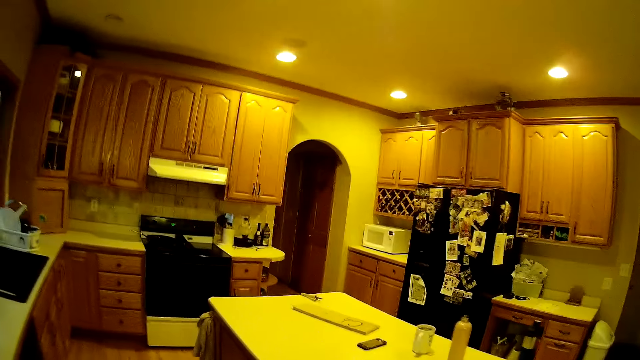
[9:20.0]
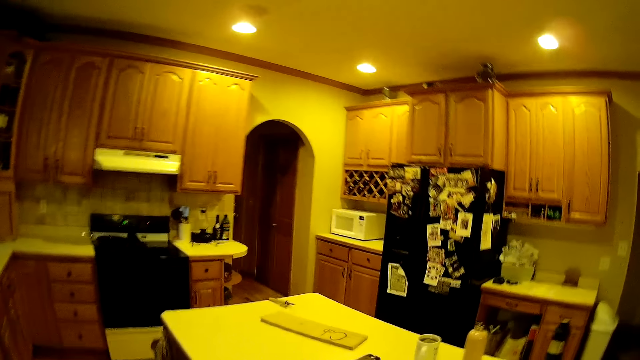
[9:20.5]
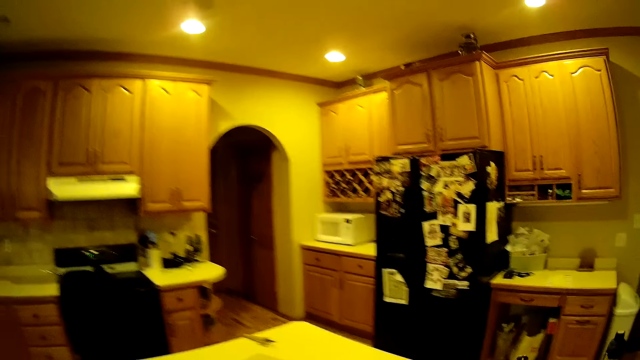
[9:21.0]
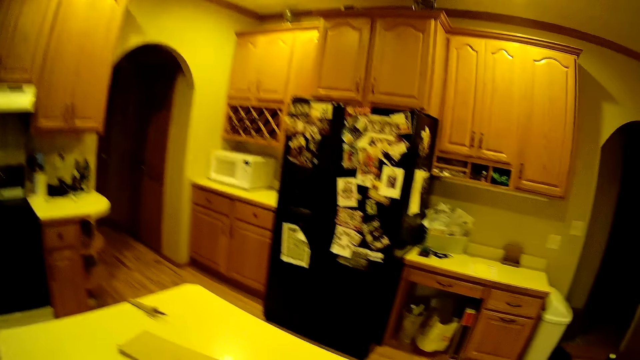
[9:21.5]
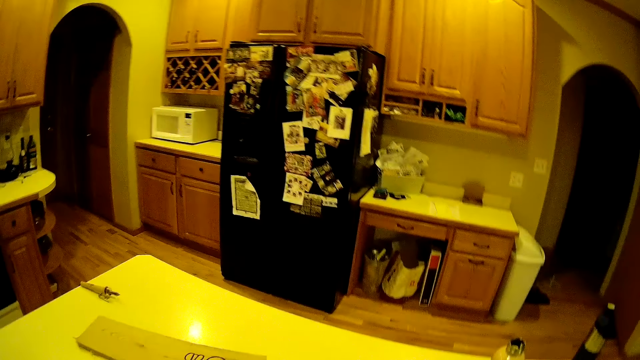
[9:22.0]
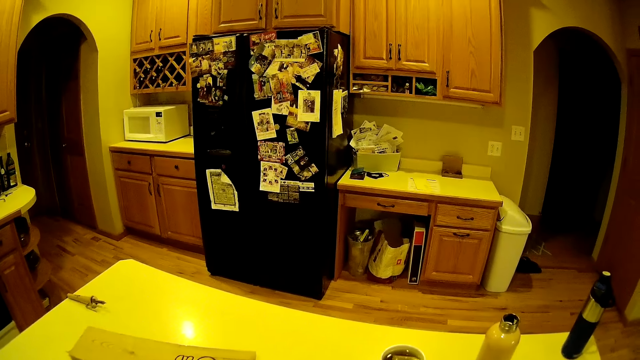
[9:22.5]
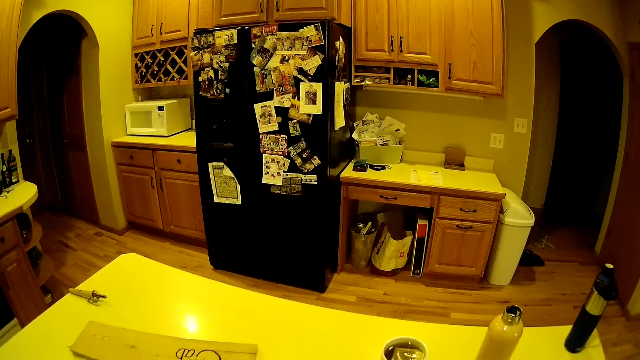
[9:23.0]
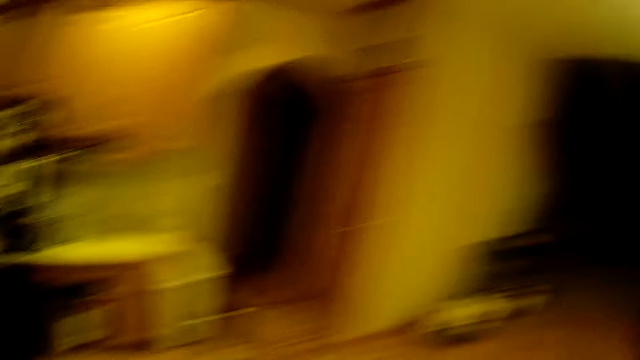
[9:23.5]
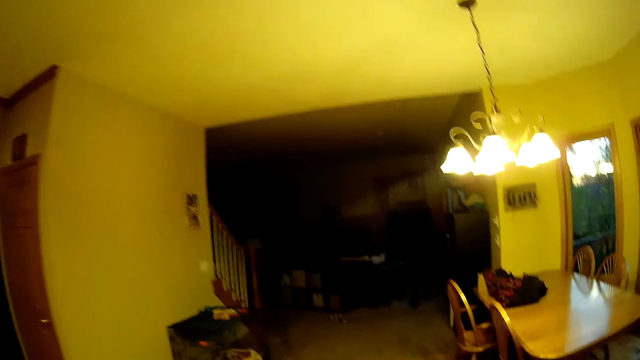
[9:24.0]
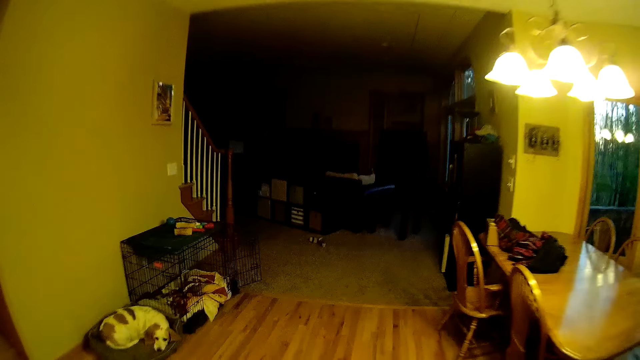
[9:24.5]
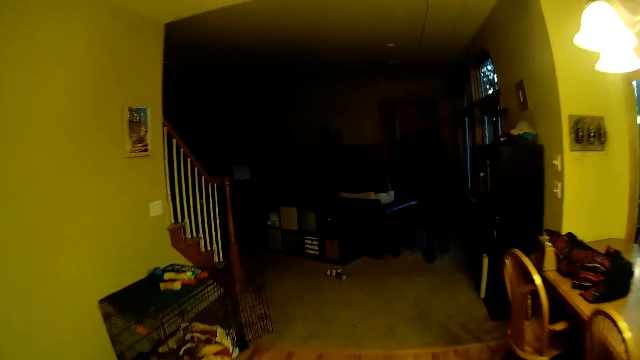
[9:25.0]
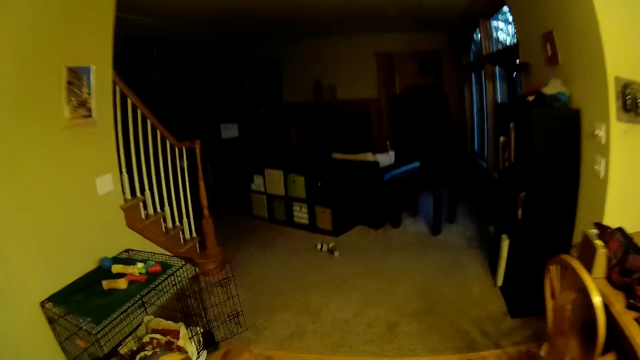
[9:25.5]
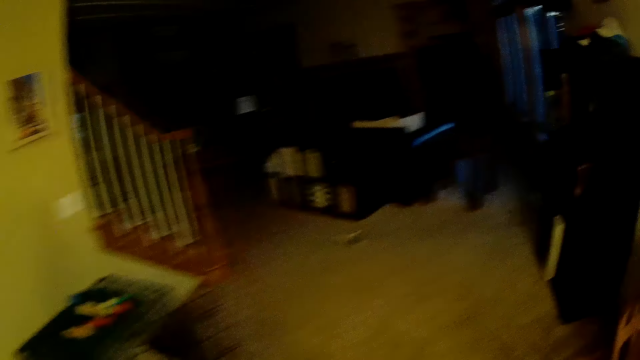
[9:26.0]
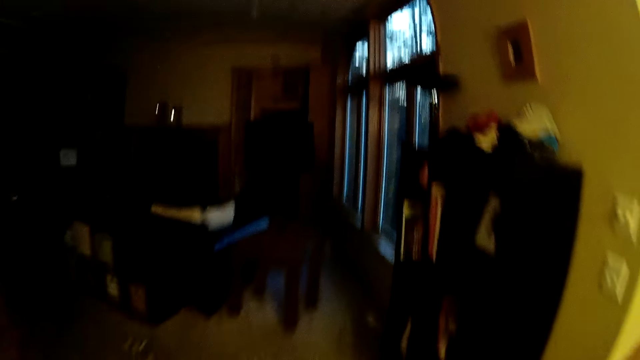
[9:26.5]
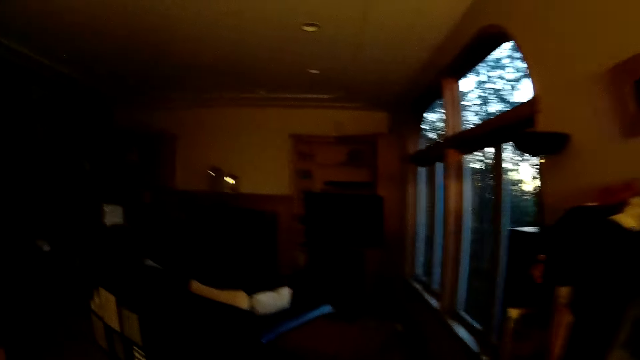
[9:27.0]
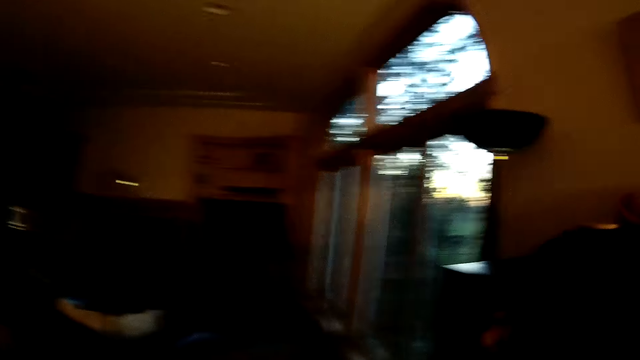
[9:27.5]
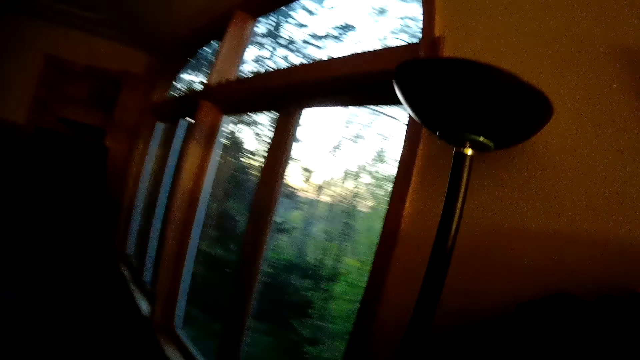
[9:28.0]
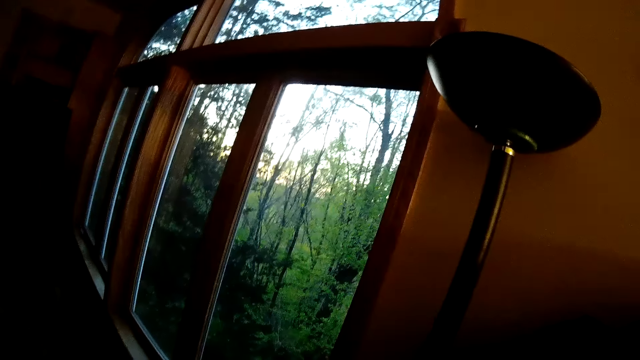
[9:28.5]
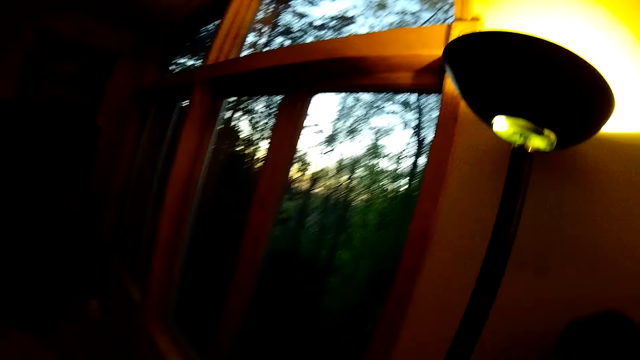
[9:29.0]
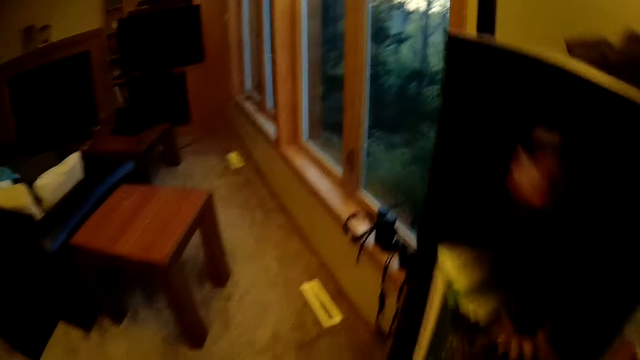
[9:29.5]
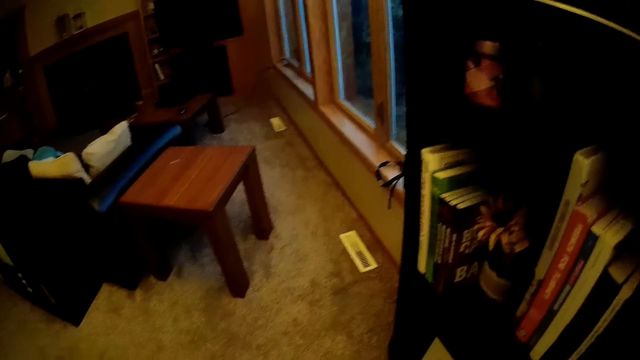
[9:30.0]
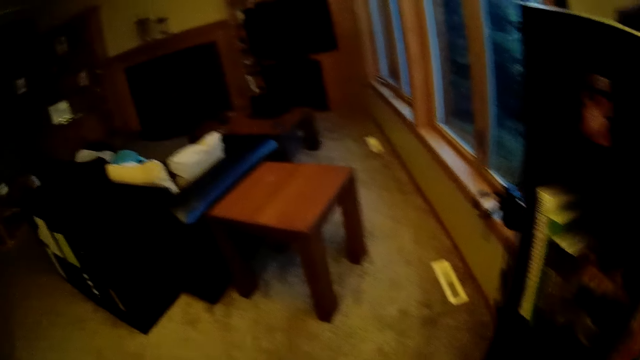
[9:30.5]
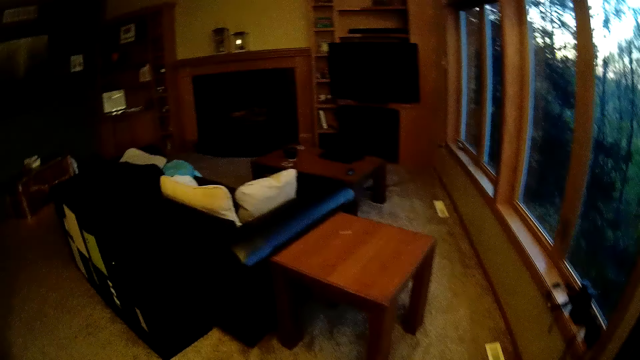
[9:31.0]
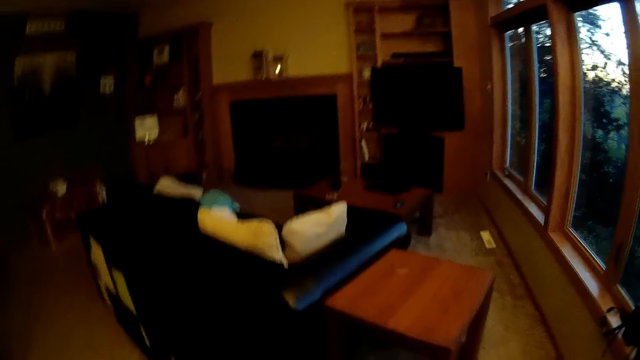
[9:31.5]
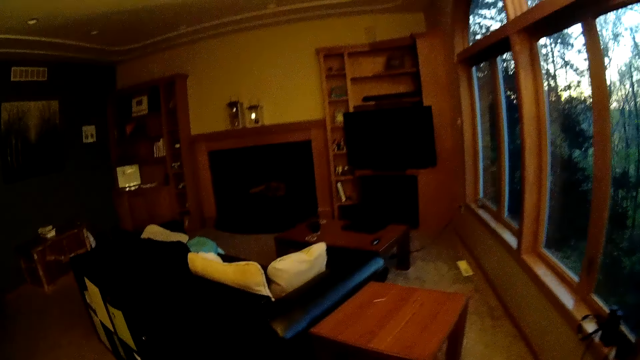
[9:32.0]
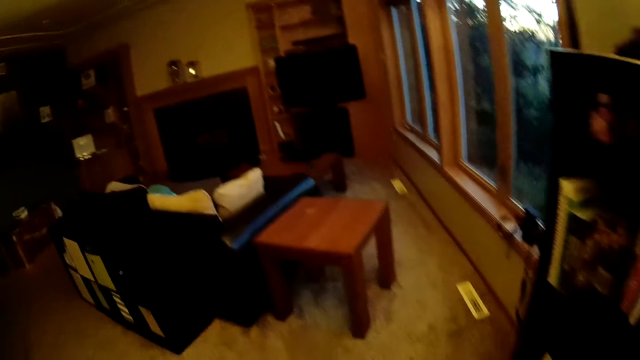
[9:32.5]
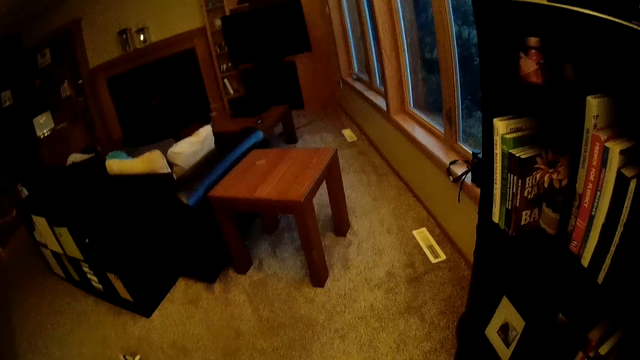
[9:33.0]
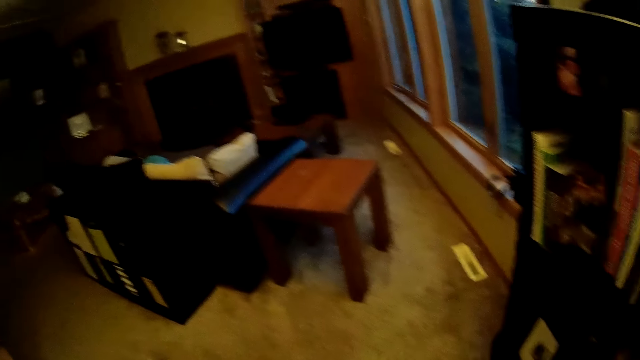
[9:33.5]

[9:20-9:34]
The camera wearer walks around. She switches on a lamp with her right hand. She cleans the floor using a carpet cleaning machine.

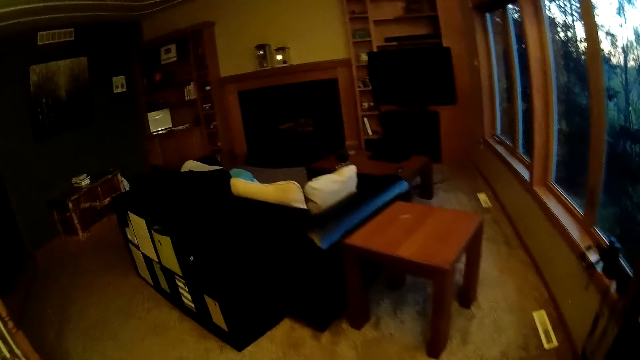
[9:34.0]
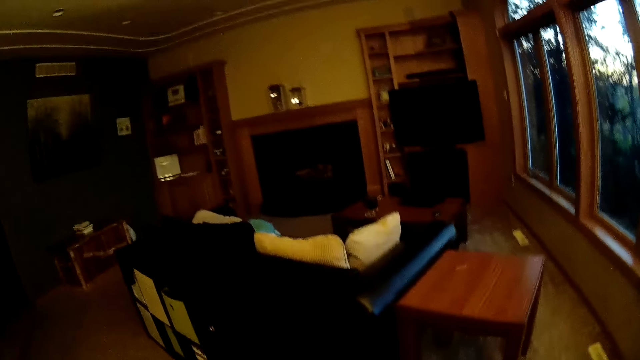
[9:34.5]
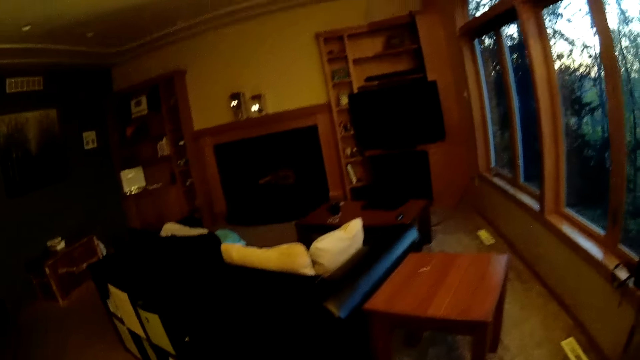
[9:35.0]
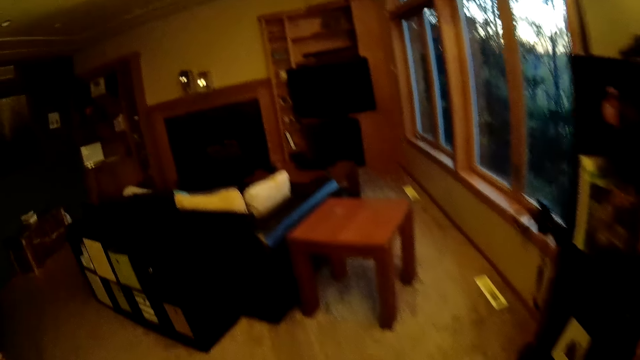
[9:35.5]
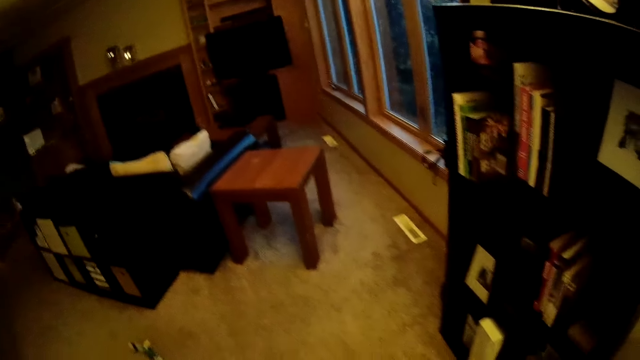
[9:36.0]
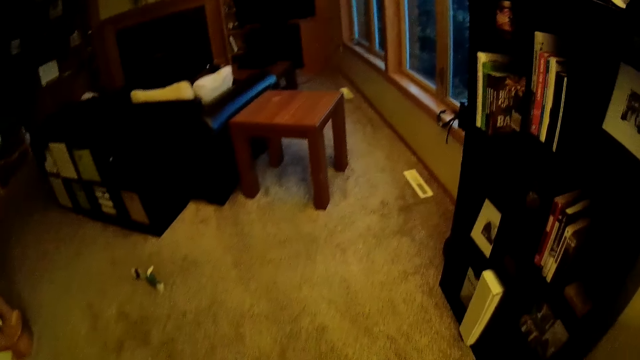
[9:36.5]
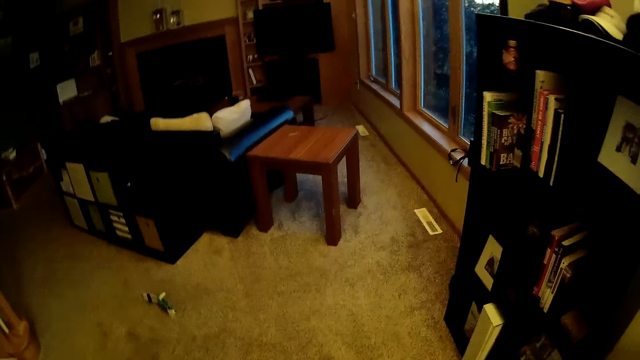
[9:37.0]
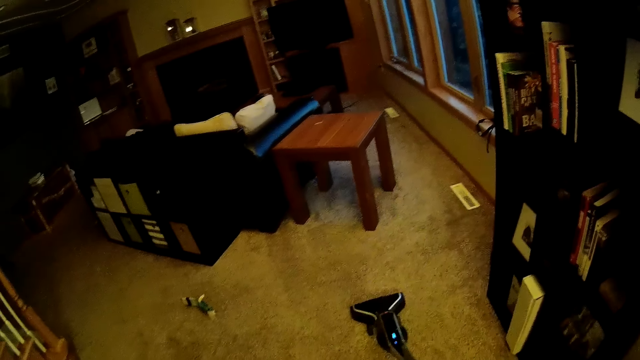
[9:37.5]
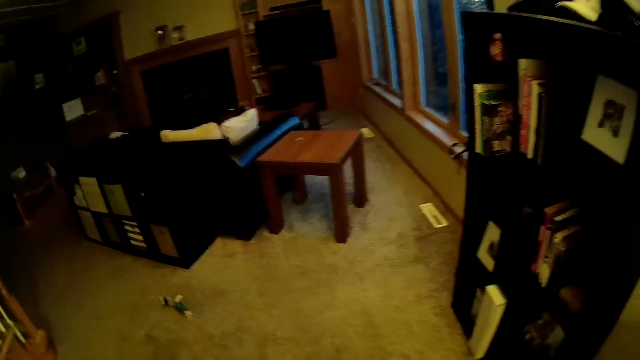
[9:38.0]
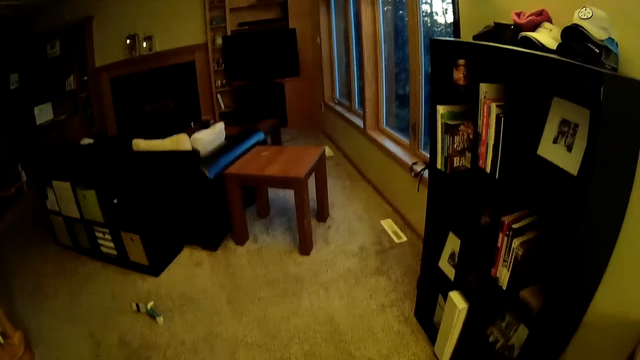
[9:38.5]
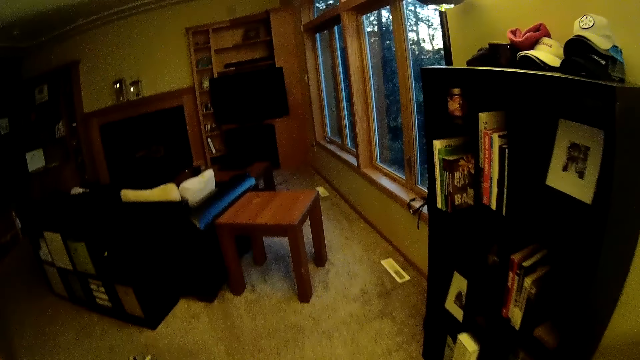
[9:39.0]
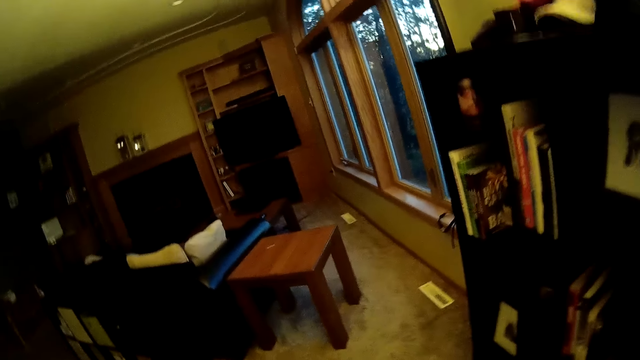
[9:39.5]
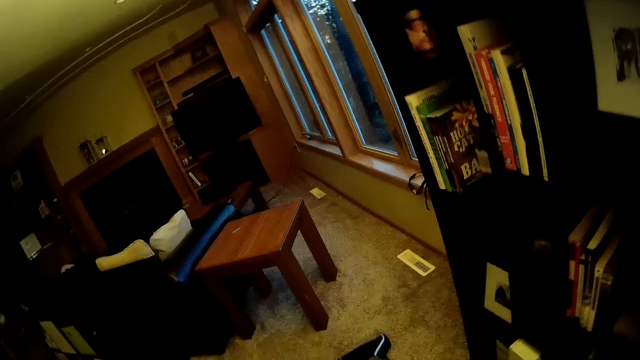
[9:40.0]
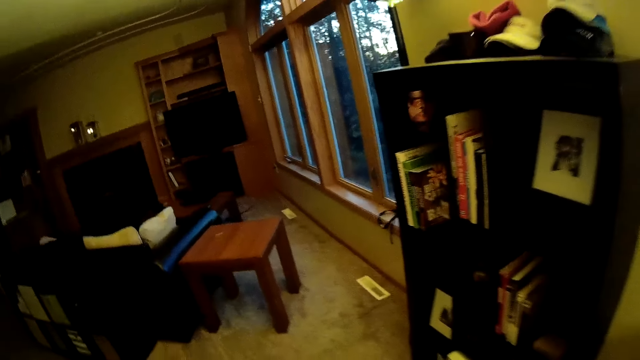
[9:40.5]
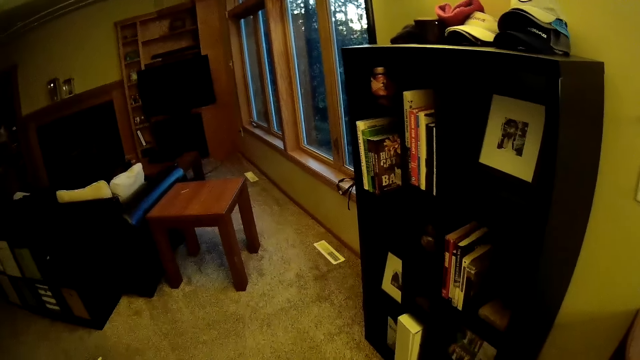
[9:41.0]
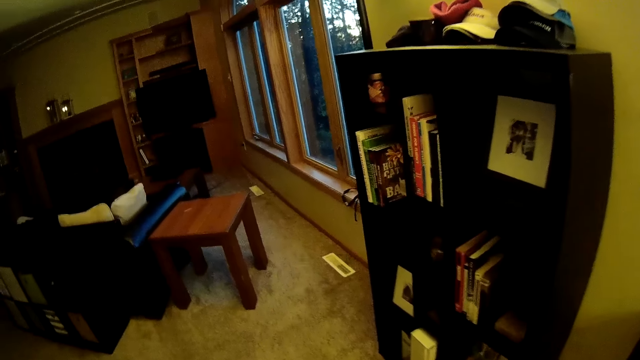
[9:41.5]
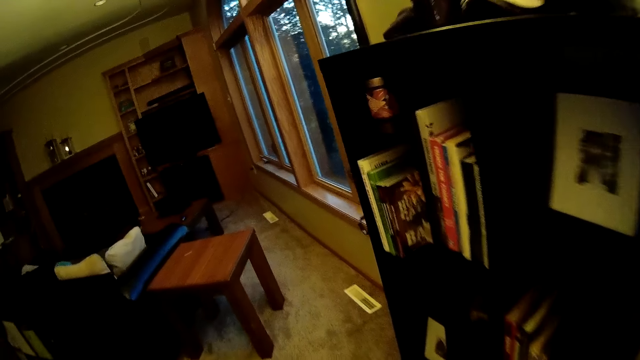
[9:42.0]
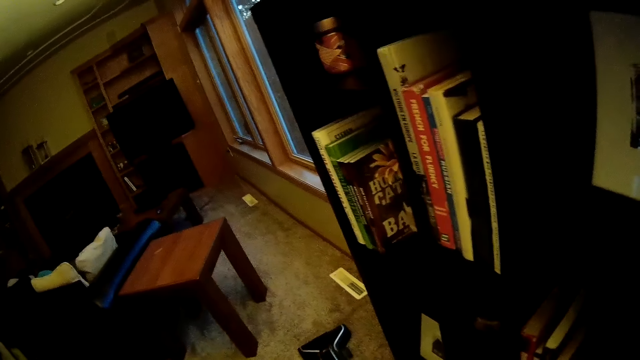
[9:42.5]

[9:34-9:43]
The camera wearer cleans the rug with the vacuum cleaner.
